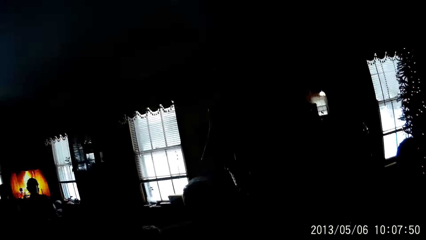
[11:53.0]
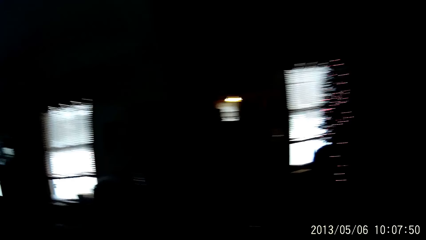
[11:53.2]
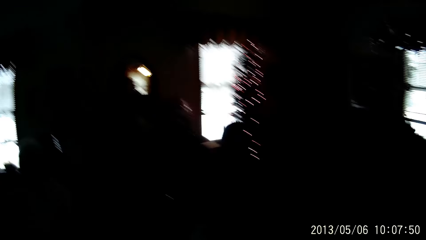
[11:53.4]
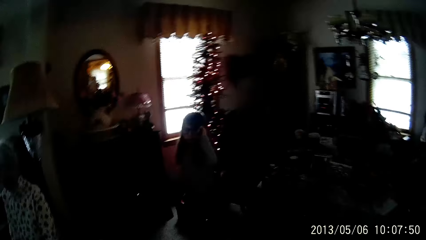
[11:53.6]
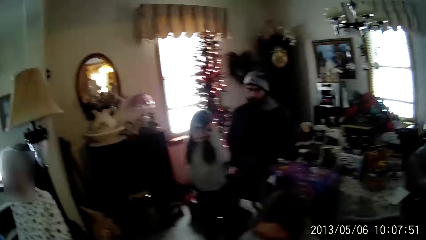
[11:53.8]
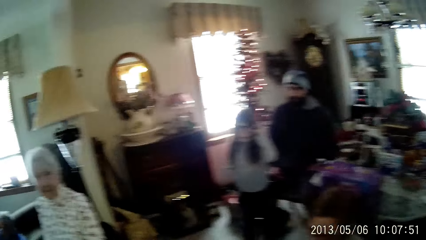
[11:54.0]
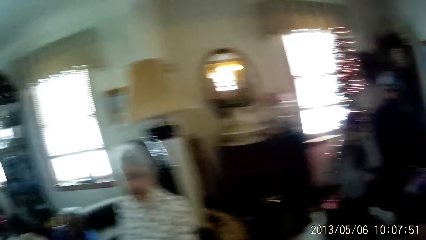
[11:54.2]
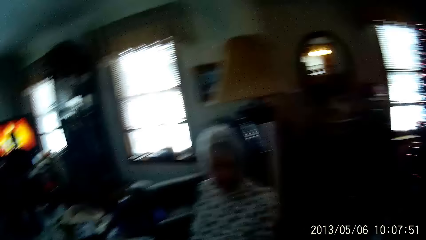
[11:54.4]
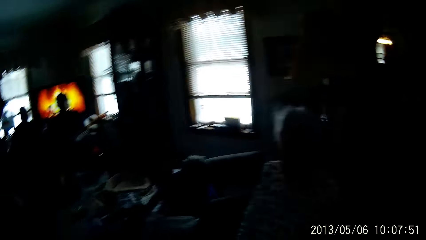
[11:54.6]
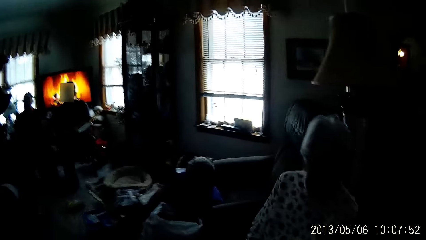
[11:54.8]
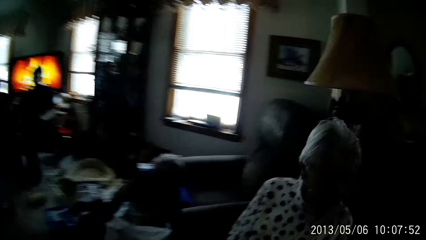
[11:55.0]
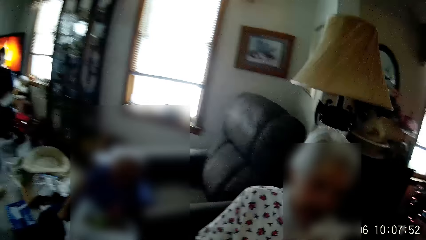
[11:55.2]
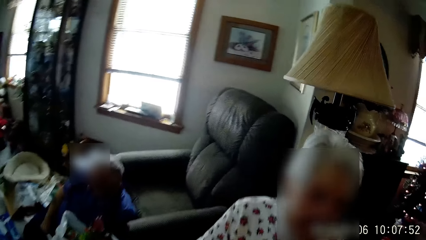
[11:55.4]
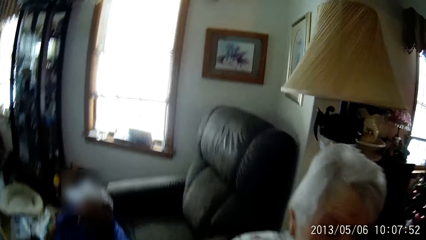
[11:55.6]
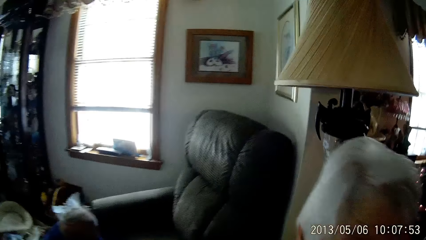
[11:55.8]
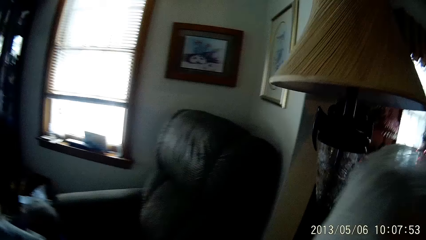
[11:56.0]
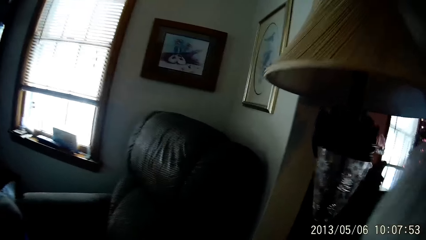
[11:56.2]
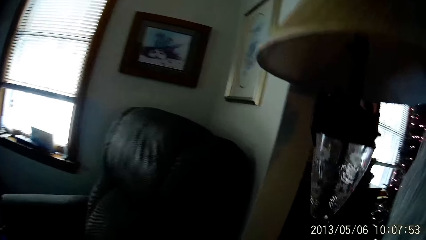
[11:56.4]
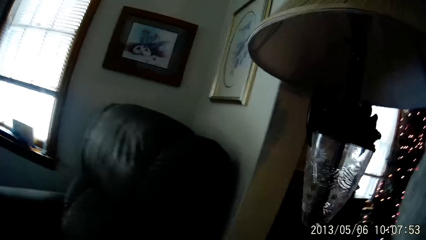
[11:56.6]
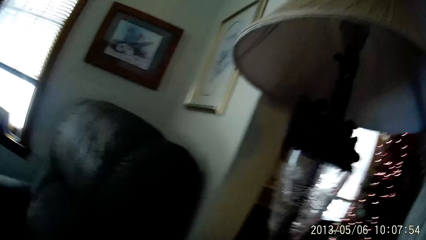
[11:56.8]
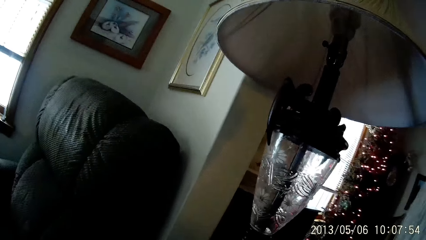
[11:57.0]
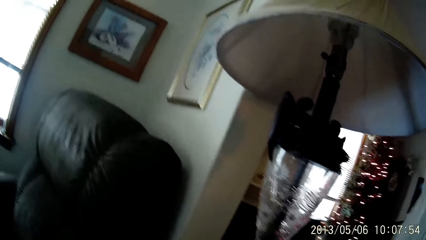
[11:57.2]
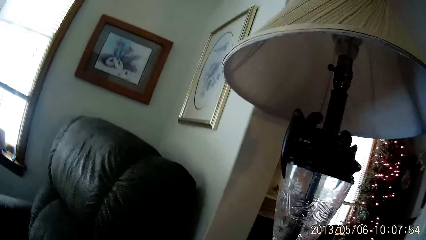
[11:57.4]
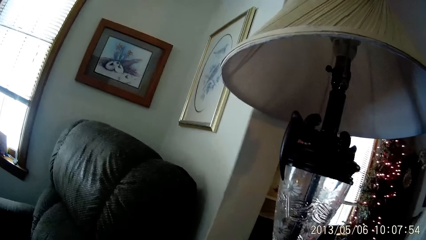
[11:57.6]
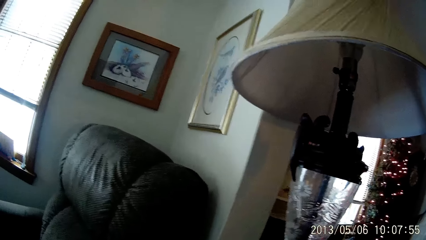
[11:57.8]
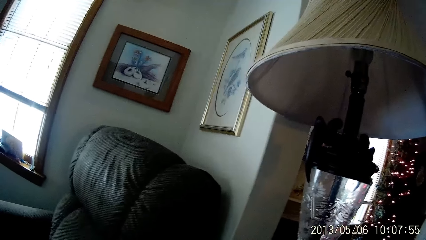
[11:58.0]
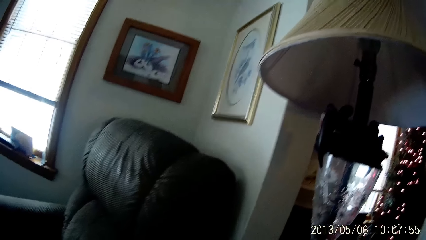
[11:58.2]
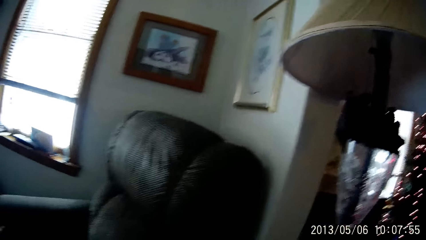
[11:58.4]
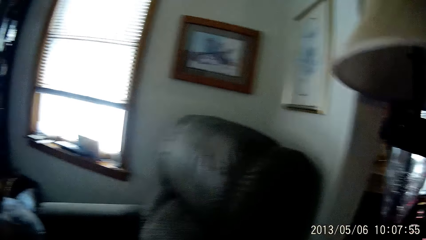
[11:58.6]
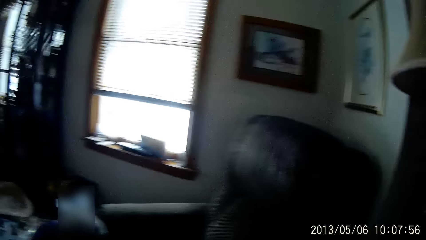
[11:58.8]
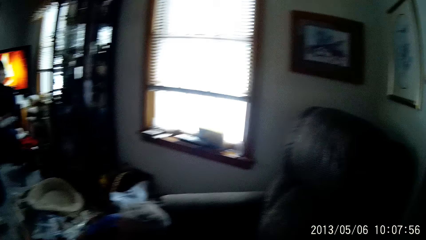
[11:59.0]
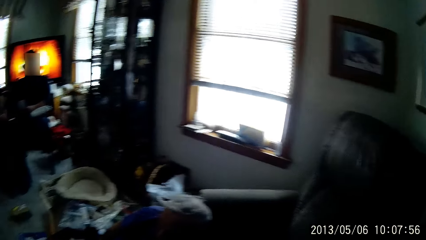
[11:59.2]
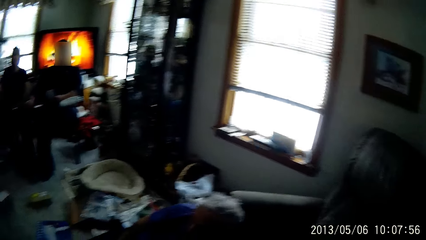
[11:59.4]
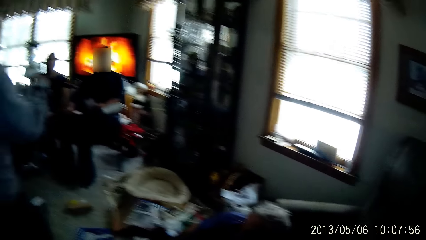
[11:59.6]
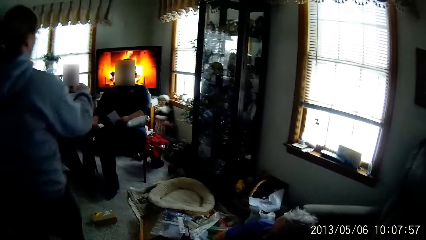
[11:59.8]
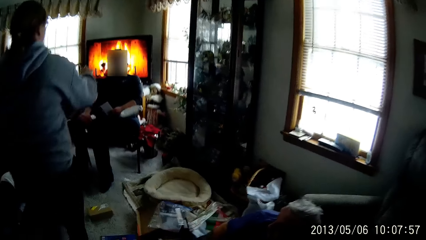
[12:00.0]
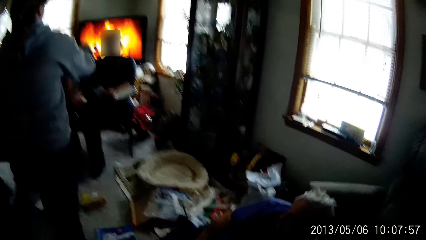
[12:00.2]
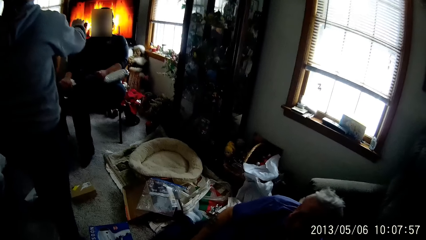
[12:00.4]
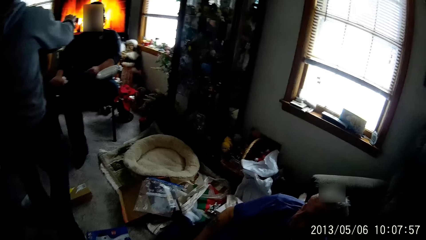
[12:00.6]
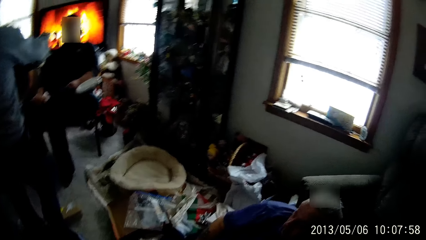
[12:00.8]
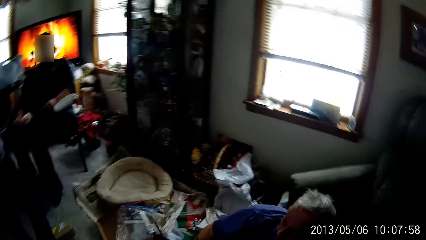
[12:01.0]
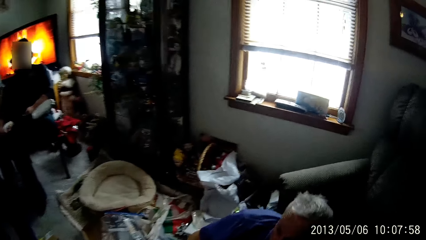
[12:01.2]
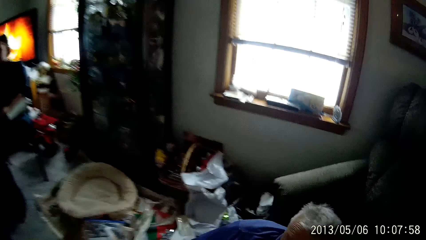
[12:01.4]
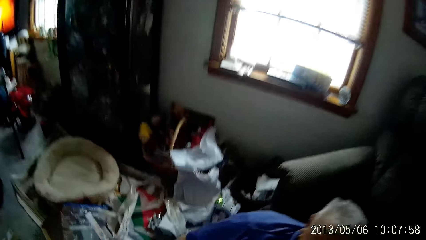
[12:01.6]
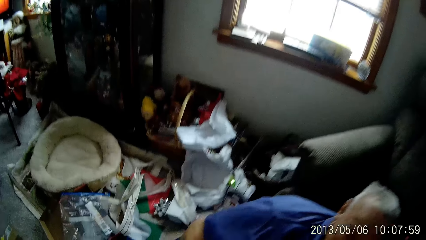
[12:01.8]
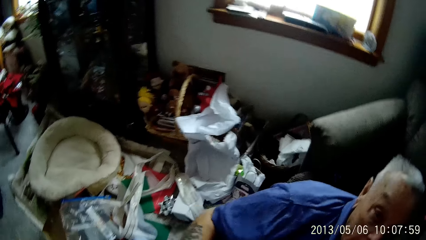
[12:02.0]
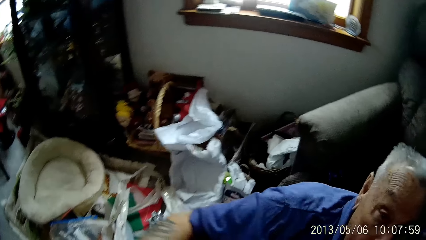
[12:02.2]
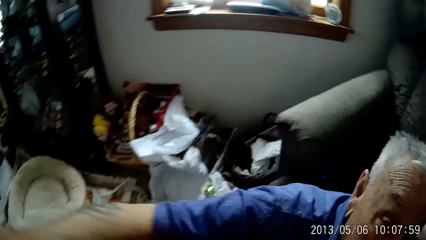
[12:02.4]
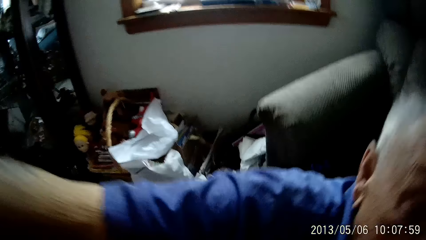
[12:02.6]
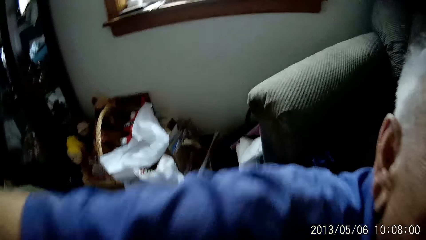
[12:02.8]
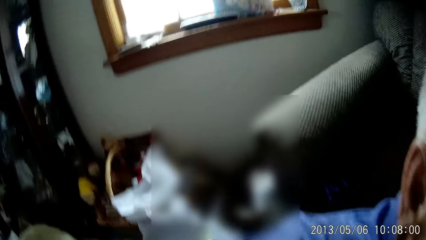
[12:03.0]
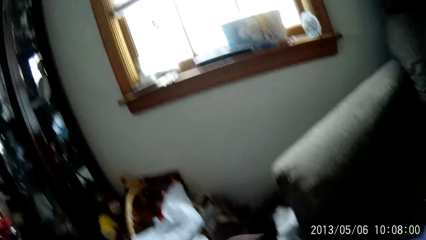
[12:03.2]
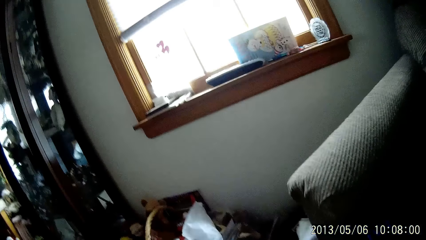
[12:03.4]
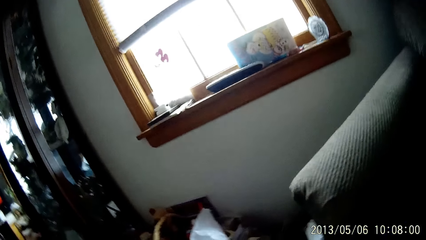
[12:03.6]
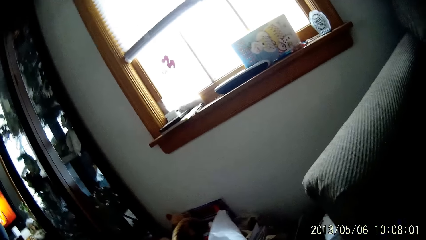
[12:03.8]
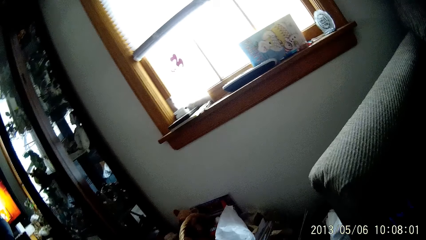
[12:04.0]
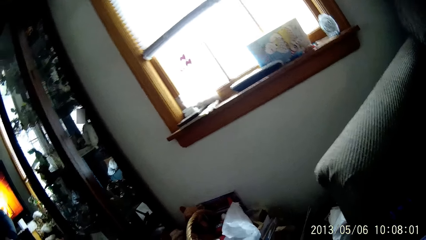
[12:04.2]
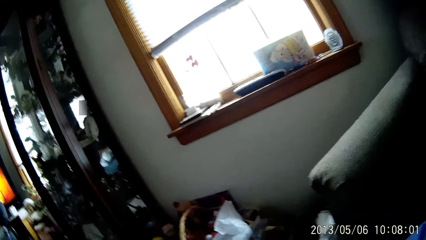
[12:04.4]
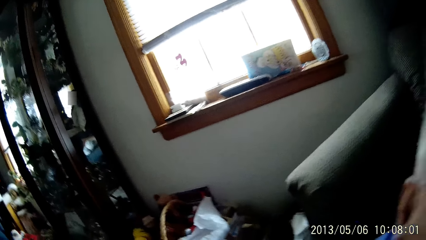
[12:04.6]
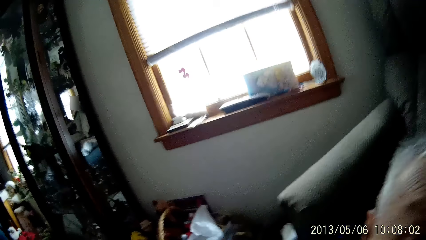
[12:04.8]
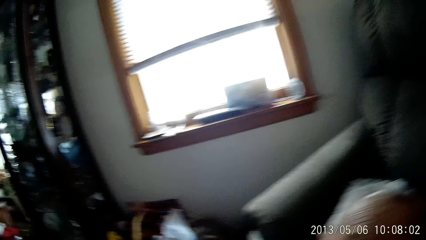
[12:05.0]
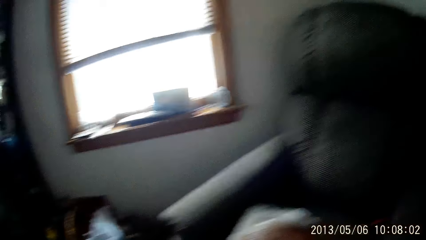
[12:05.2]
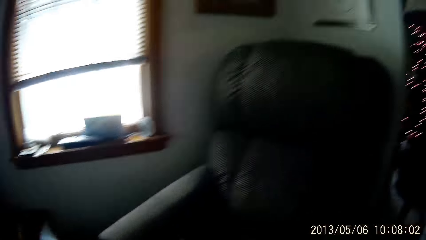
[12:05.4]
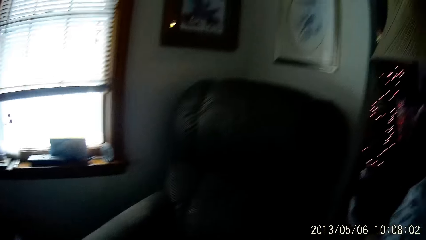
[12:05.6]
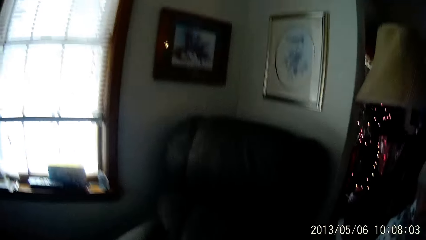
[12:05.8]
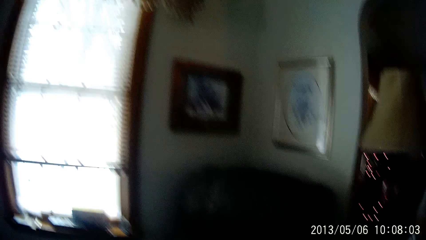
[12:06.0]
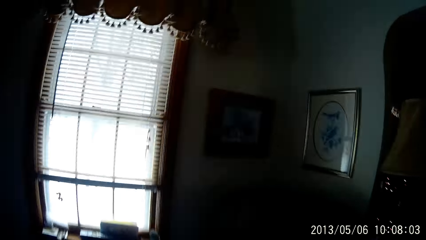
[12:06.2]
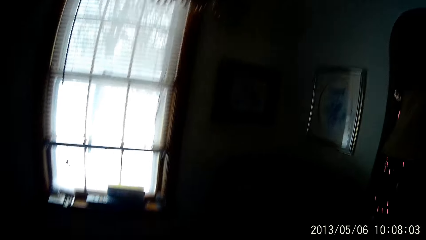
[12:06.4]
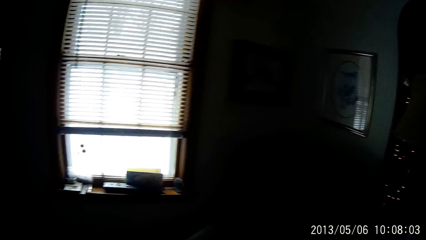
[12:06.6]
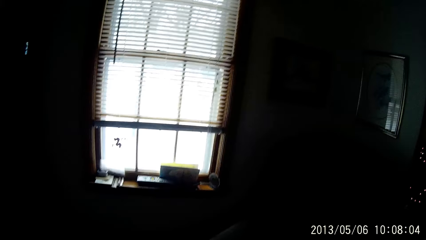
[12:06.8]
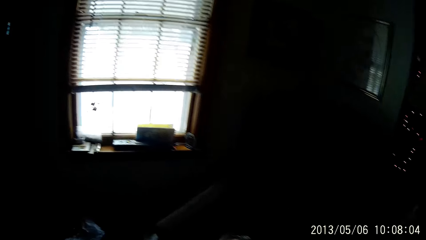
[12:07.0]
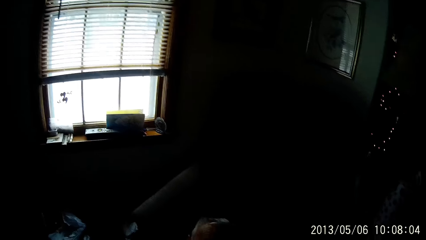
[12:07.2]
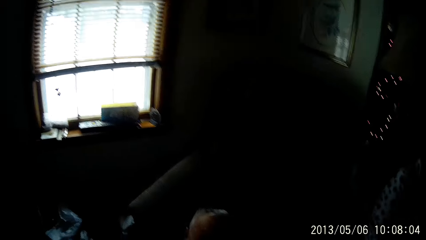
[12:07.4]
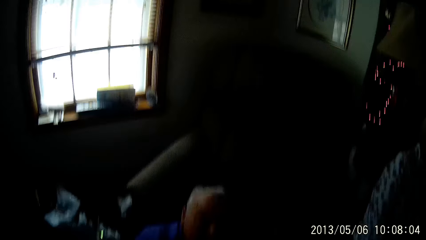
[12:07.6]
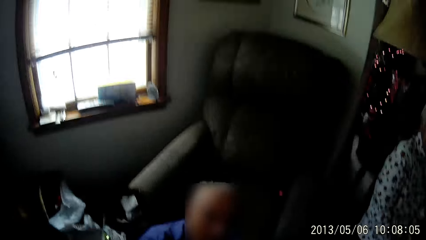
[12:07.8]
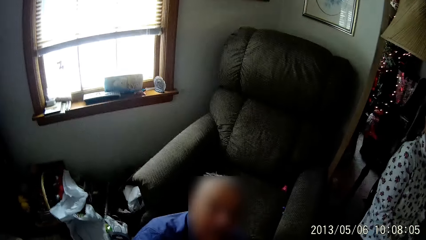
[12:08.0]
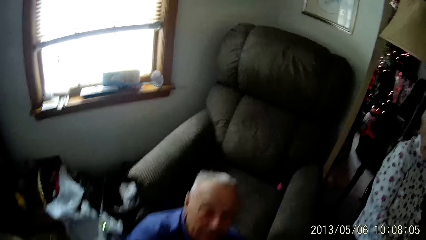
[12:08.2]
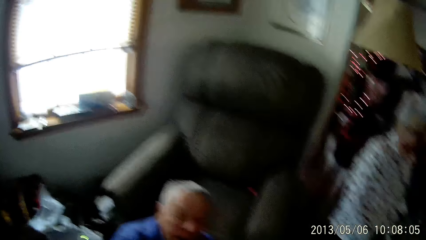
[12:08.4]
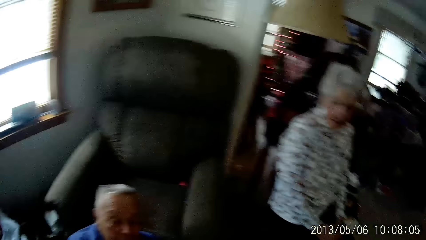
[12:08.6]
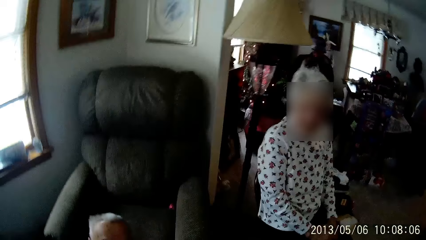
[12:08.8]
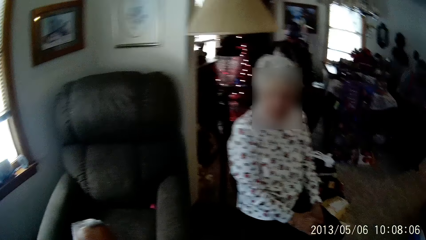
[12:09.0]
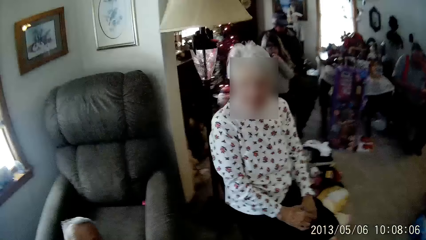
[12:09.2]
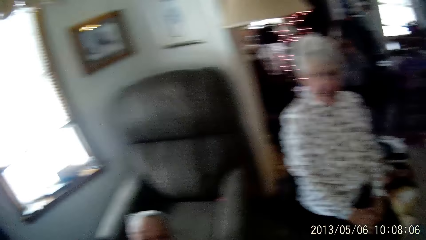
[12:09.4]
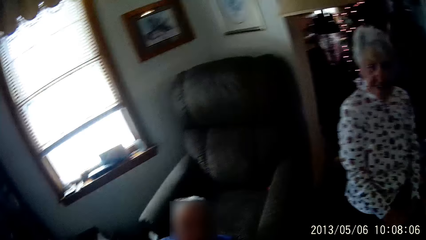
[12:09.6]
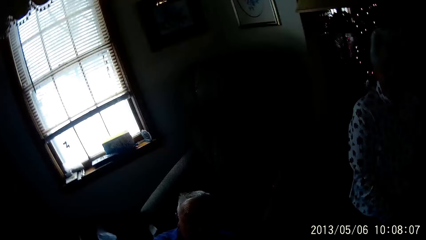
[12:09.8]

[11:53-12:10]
The camera wearer looks around. They walk across the living room towards a woman. They hug the woman. Another woman walks past the camera wearer across the living room. The camera wearer hugs a man.
